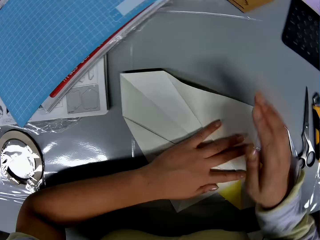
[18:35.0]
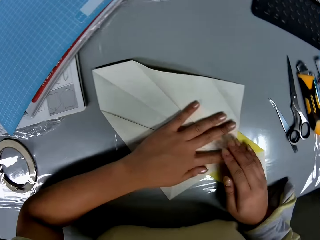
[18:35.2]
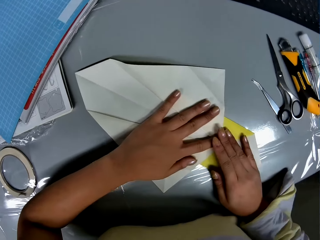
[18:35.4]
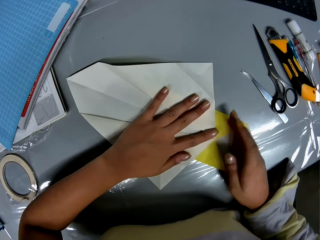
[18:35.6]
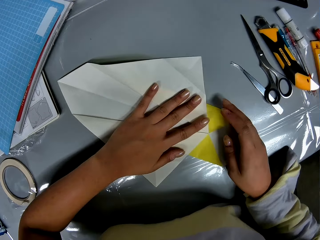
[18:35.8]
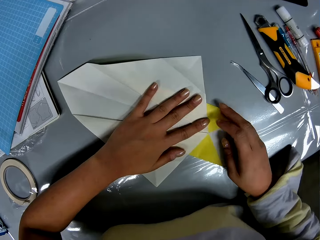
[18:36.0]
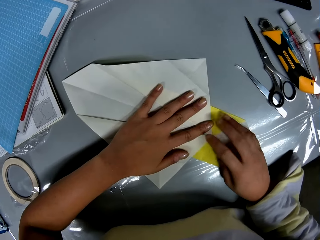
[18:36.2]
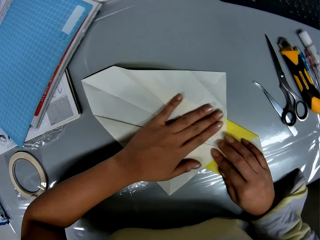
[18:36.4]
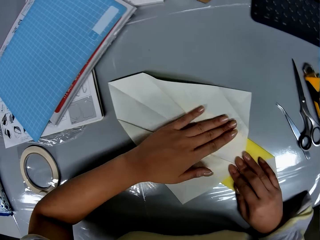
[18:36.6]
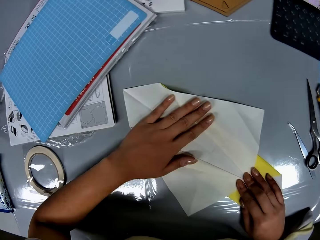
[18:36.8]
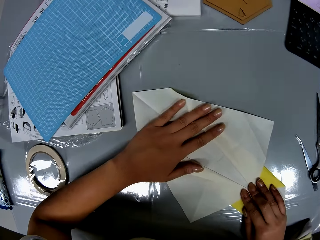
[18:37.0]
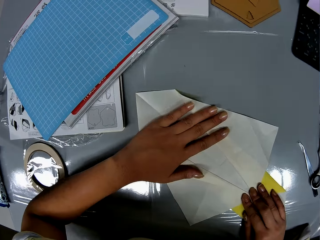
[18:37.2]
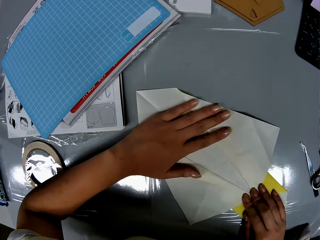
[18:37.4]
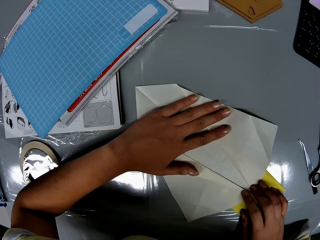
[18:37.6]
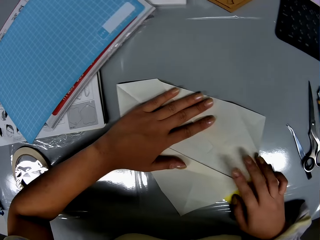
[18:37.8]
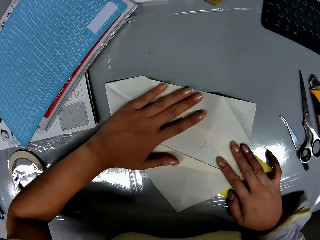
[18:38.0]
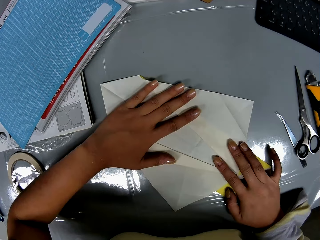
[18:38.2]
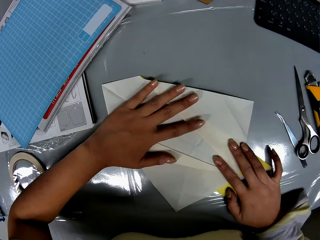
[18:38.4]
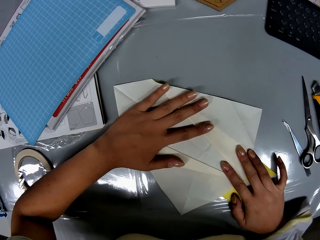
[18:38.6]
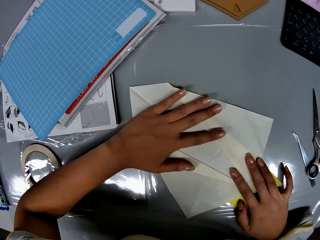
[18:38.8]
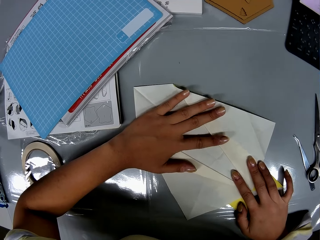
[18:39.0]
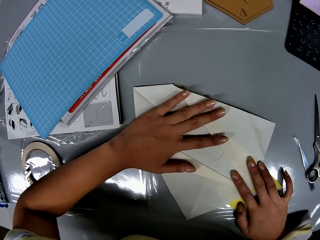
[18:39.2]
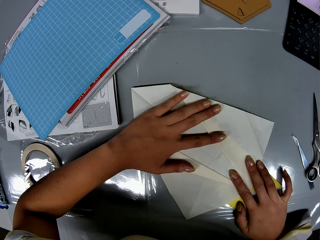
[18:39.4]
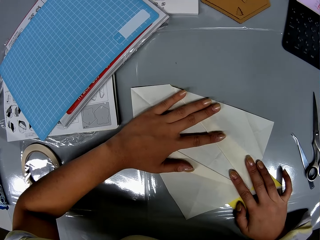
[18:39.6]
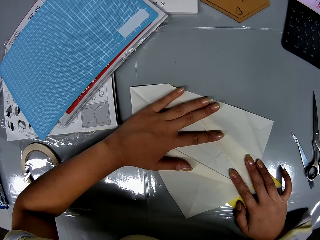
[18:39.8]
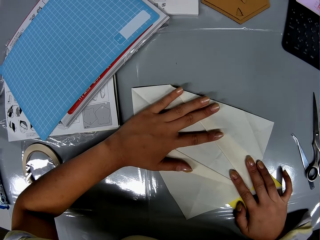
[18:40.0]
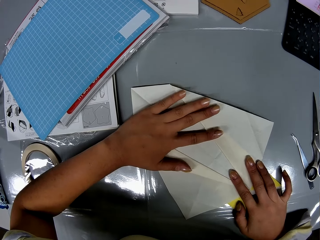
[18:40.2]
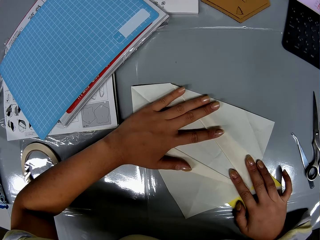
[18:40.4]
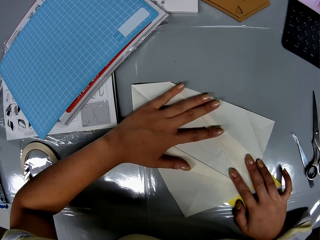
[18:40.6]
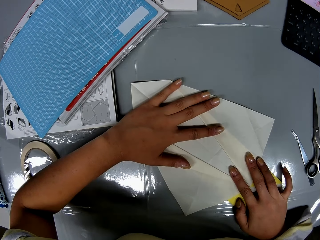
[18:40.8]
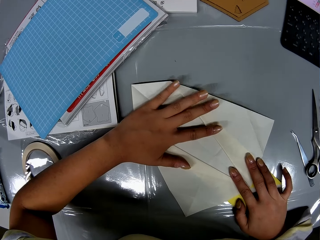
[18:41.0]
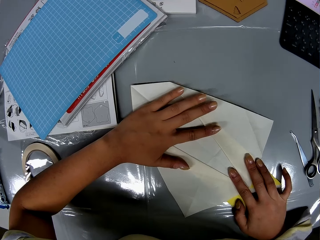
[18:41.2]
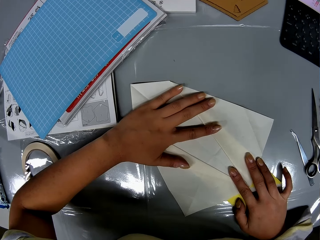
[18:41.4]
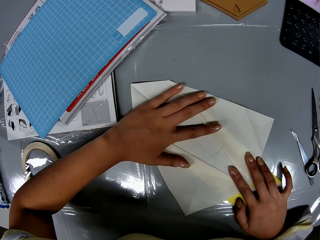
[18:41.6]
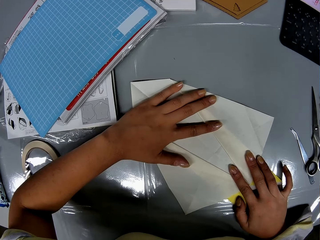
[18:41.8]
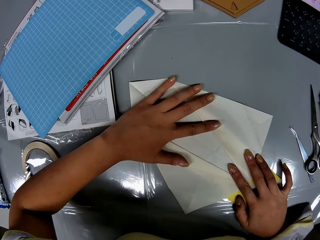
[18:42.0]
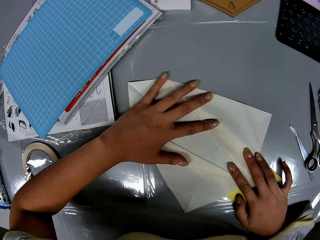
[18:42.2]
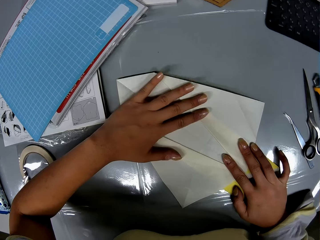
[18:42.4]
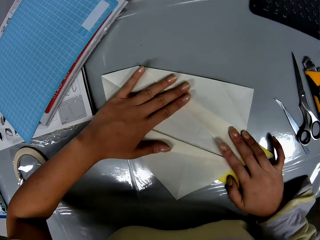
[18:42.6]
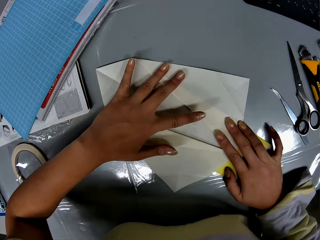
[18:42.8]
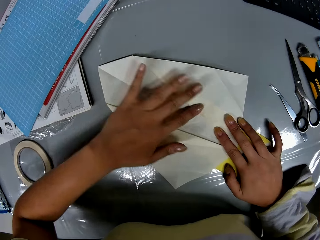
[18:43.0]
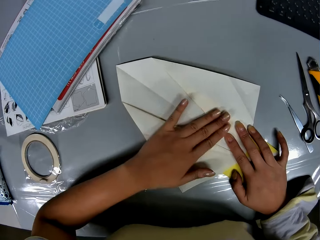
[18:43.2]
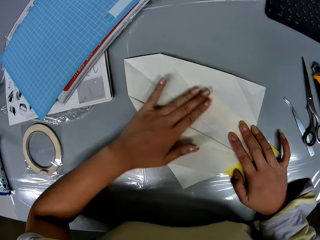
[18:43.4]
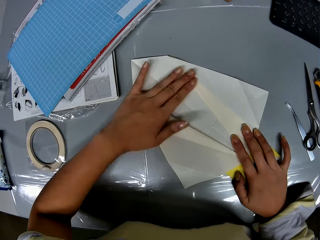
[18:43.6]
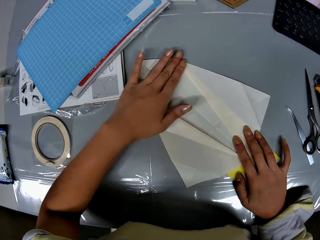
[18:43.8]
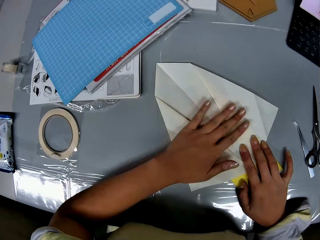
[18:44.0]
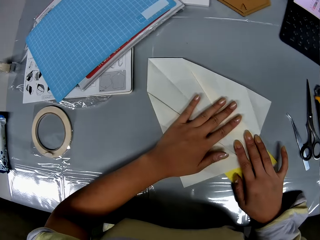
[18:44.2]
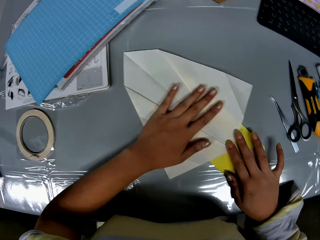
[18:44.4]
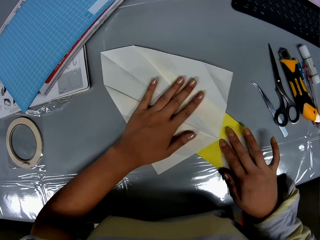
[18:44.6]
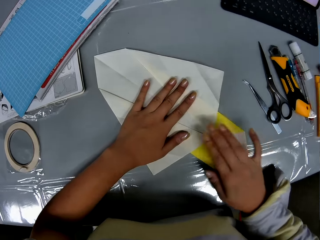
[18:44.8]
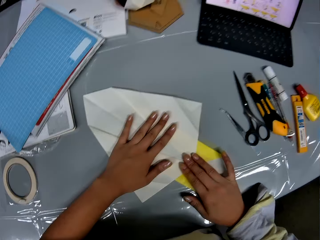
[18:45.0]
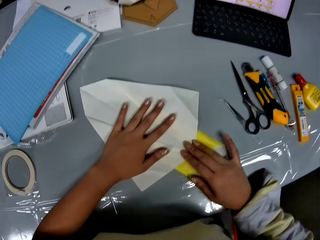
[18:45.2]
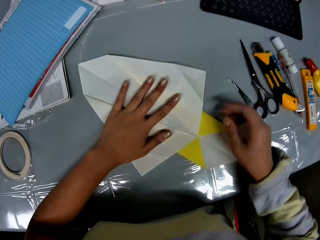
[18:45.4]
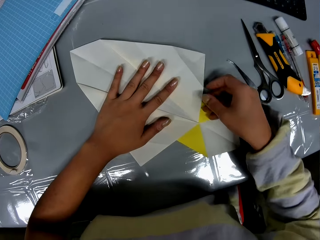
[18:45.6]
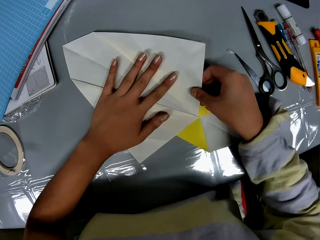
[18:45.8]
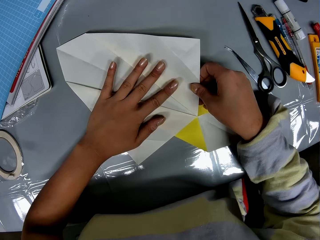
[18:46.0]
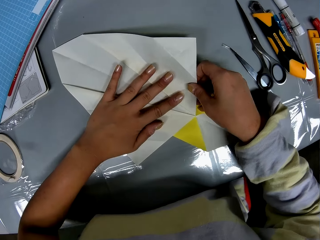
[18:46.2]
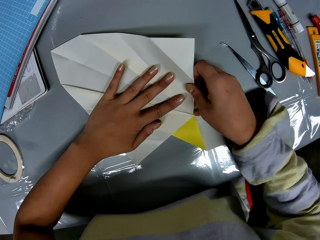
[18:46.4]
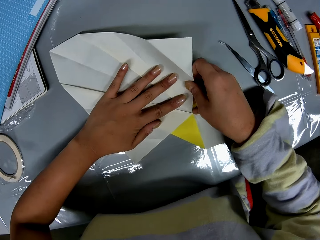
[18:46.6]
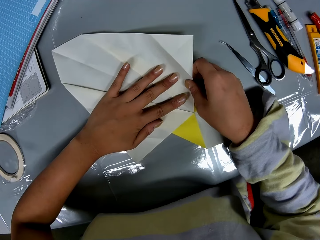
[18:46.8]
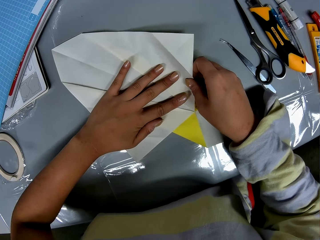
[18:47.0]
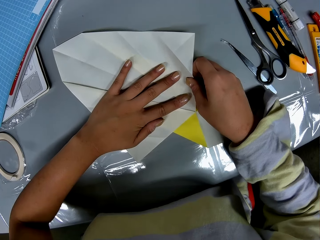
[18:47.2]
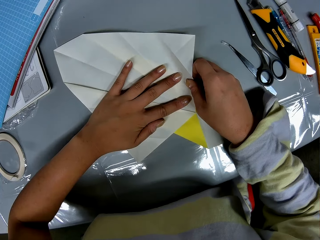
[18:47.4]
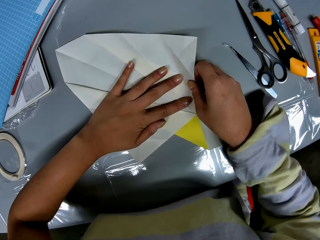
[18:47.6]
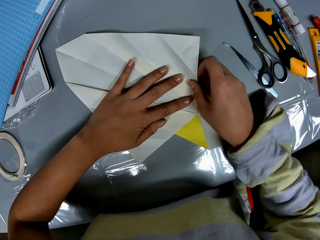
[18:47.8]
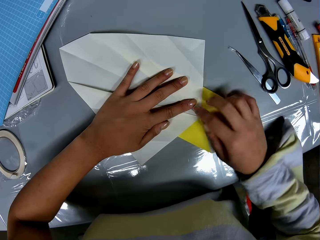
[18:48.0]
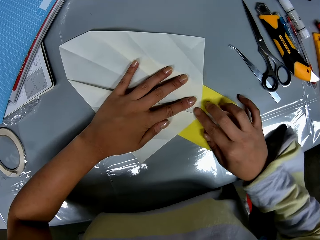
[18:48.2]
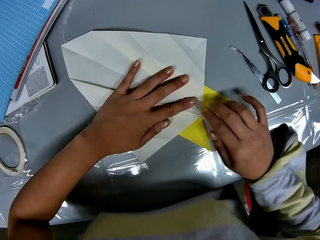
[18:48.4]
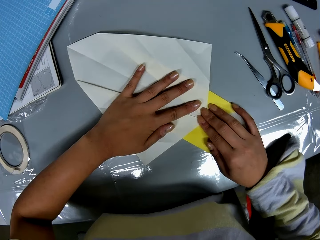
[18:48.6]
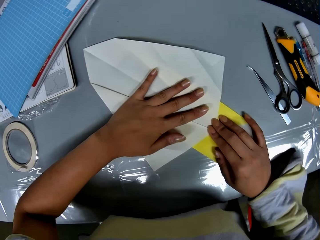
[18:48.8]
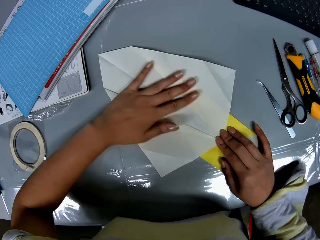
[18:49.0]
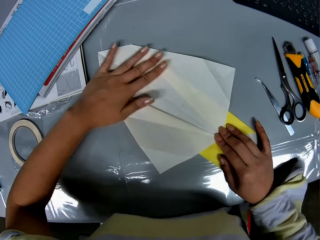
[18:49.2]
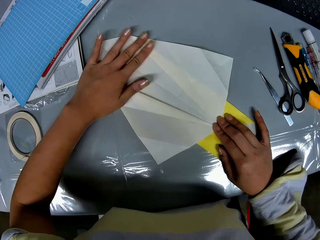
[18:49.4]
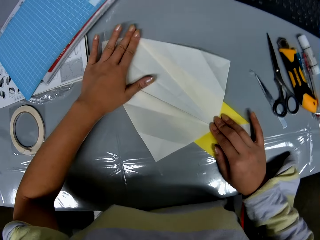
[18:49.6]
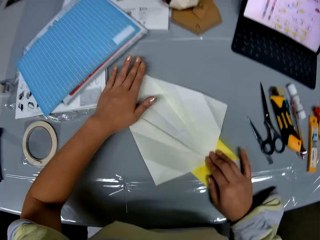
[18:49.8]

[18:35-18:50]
The camera wearer presses the craft paper with her hands on the table. She holds the crafting papers. She folds the crafting papers.

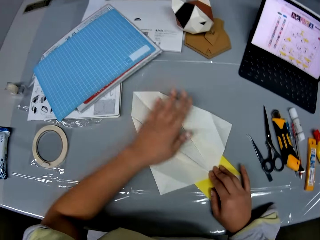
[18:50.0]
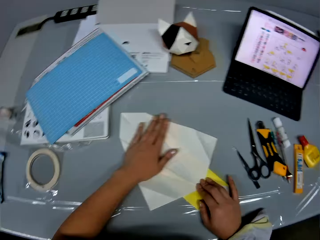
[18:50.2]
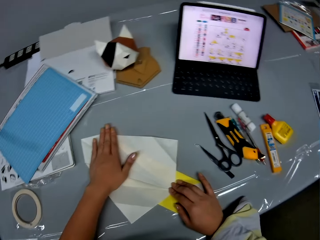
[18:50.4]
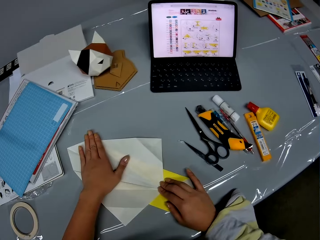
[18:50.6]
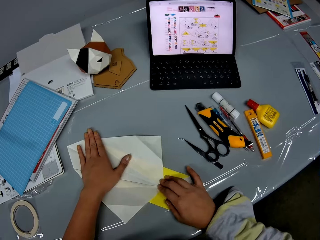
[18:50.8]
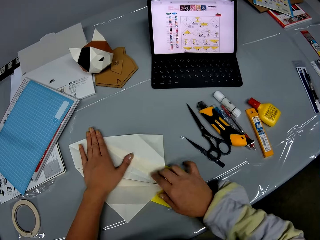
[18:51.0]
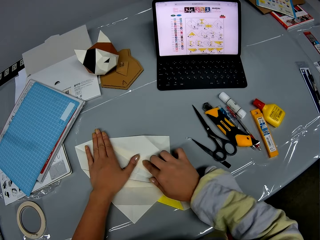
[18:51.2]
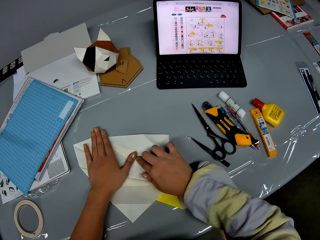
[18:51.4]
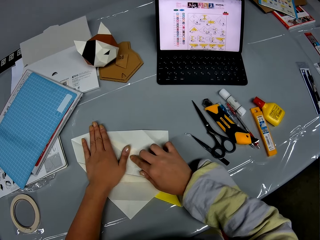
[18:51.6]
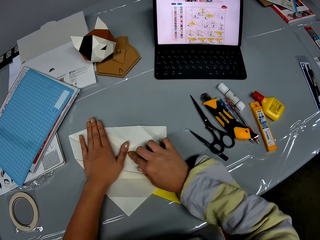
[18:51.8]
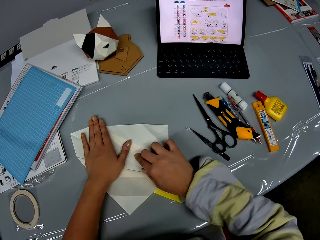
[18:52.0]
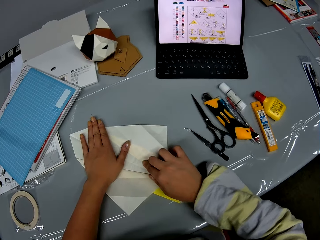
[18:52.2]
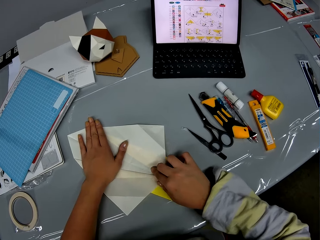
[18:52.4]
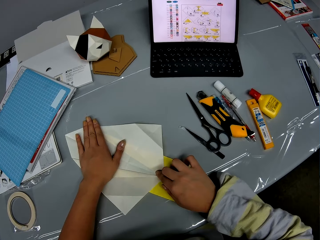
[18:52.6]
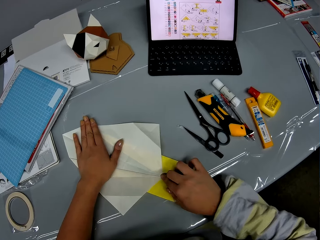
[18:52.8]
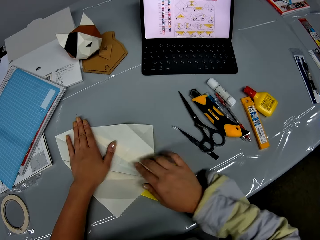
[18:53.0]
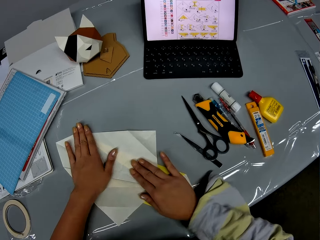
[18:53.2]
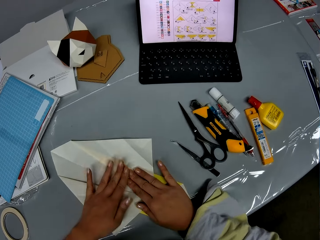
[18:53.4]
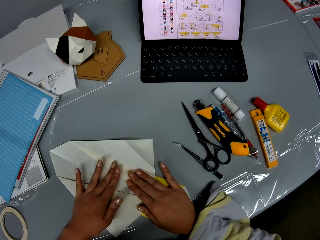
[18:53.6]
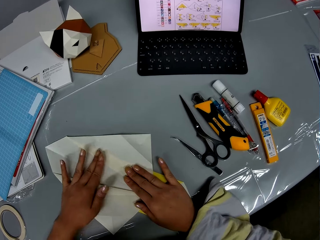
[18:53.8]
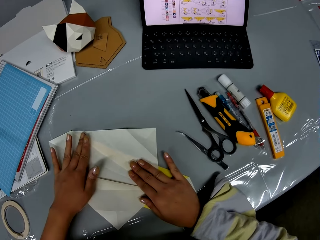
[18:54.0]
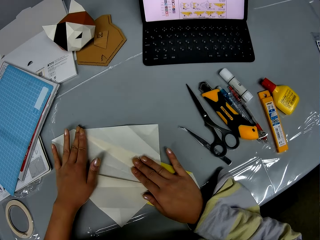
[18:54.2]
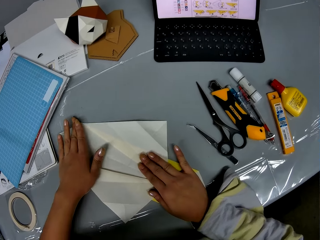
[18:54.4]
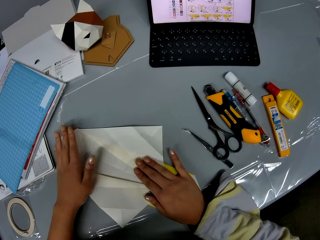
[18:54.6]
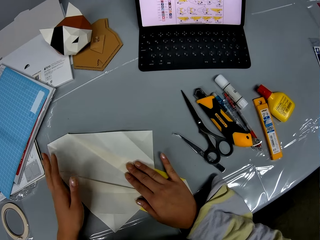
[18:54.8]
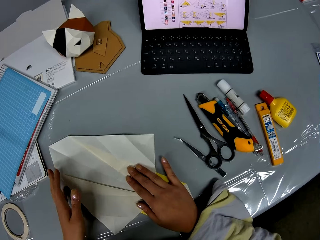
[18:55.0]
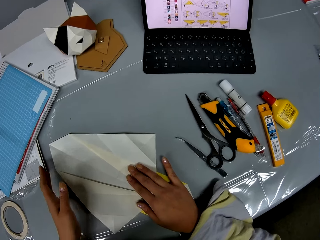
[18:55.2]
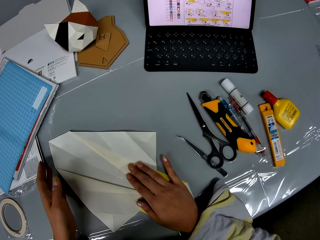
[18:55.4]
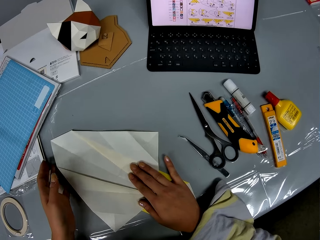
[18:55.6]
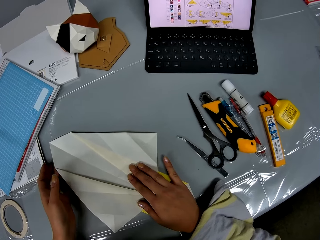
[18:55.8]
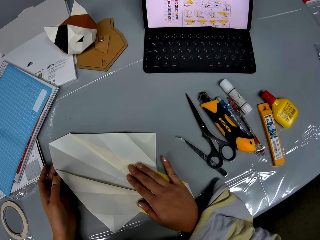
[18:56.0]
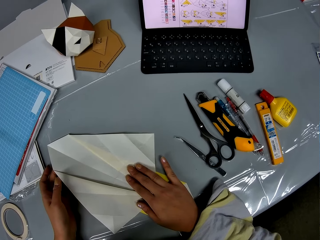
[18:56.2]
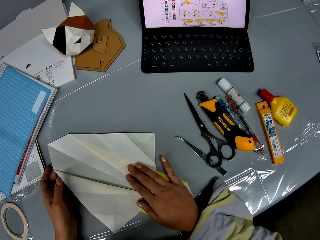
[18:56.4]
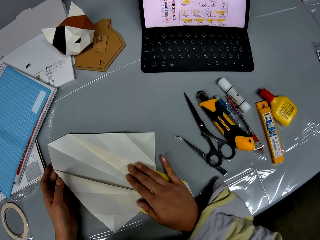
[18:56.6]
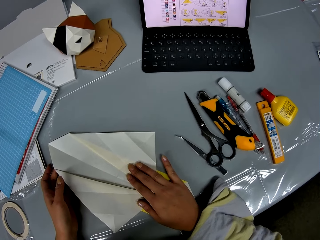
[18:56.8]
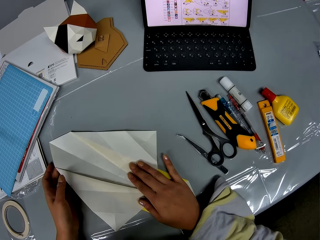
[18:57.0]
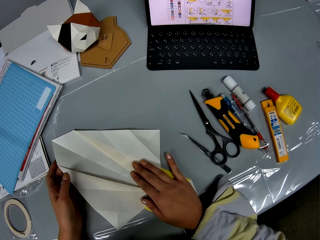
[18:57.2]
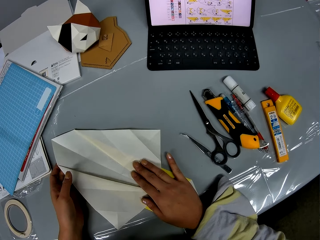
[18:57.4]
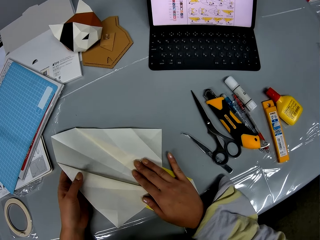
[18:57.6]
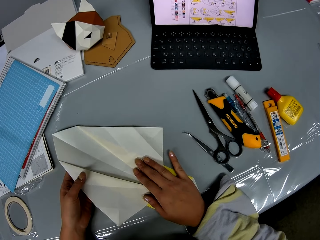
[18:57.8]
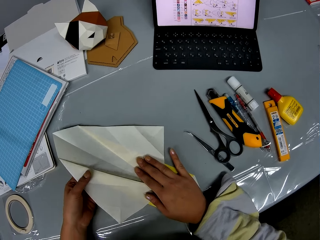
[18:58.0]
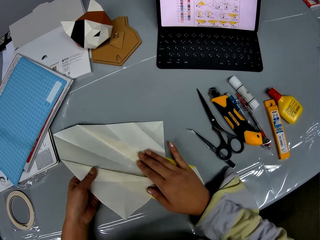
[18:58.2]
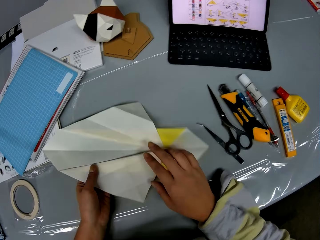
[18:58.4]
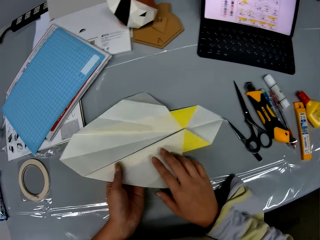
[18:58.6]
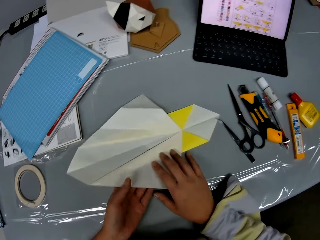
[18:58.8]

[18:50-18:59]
The camera wearer lifts up the craft paper with her left hand. She turns the craft paper on the table.
